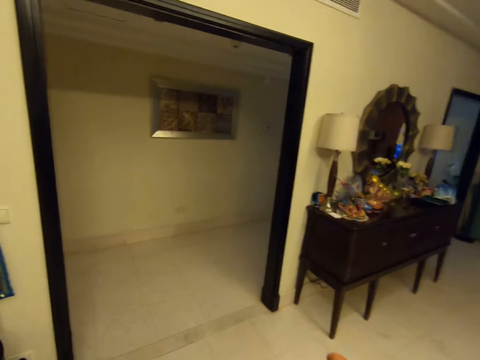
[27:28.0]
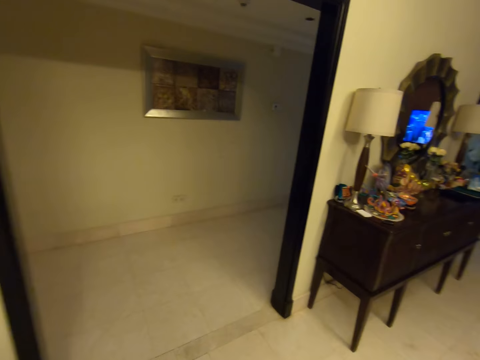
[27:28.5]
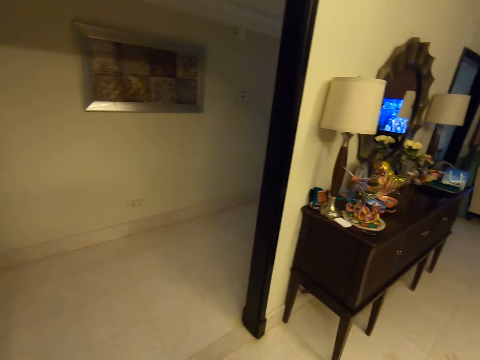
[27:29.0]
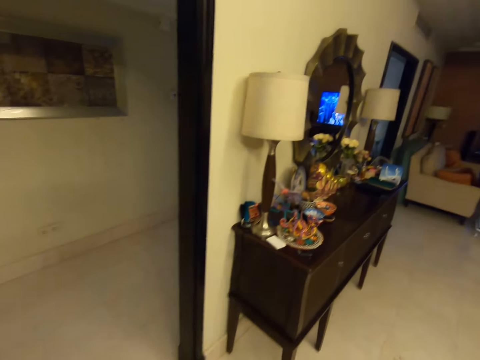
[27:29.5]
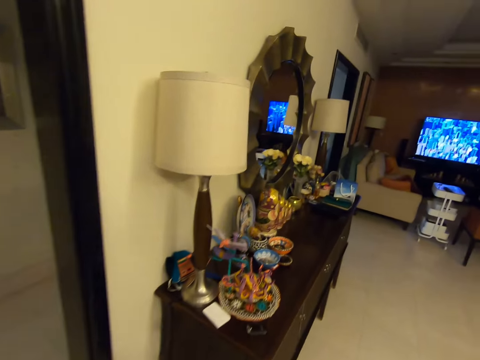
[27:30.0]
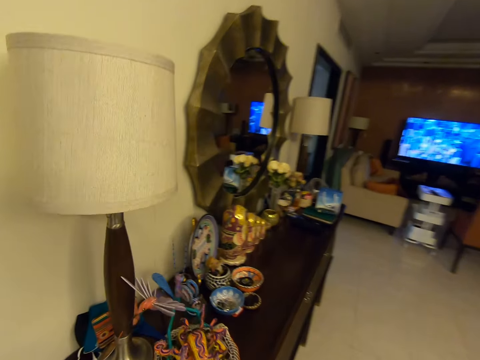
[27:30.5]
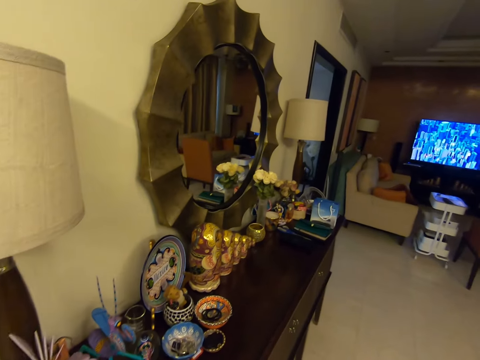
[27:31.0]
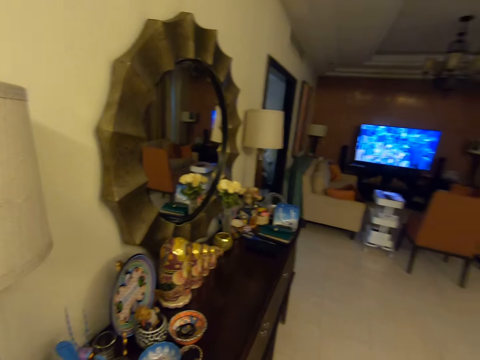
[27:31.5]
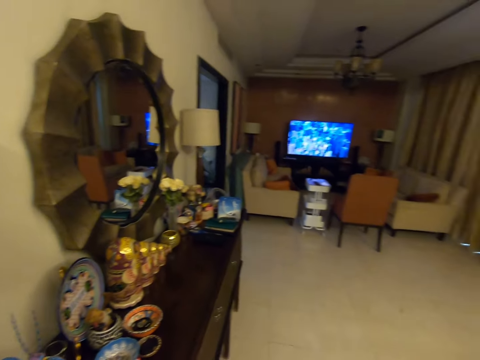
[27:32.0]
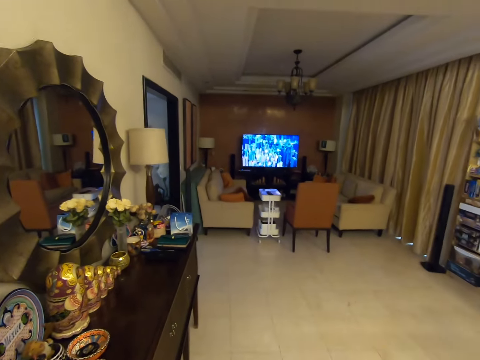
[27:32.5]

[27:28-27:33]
The camera wearer walks around the house.
